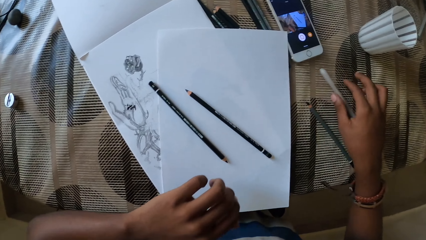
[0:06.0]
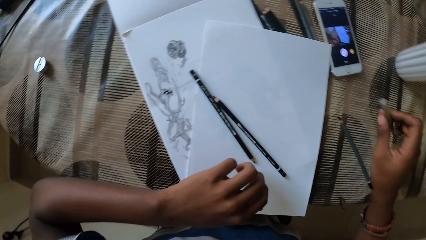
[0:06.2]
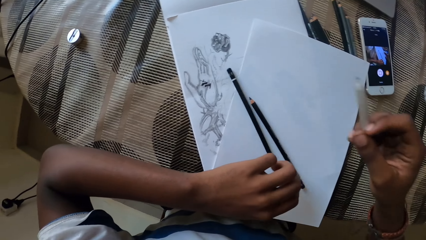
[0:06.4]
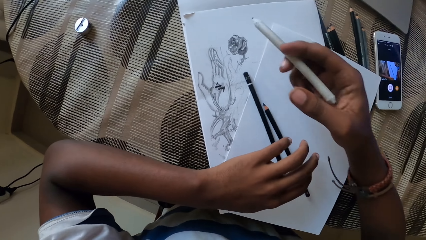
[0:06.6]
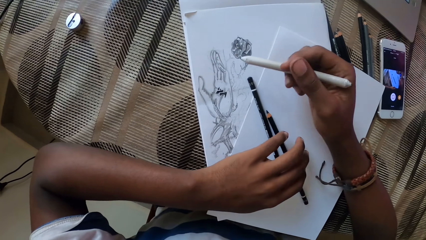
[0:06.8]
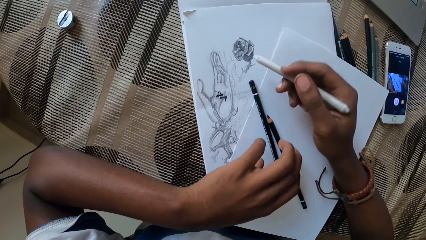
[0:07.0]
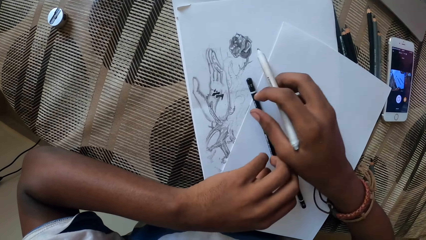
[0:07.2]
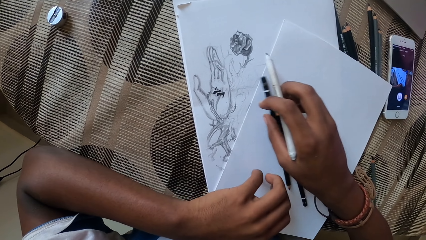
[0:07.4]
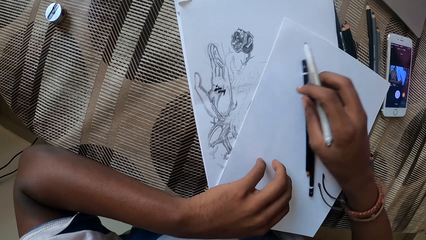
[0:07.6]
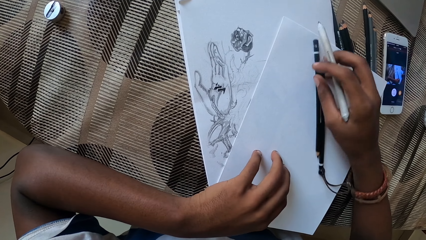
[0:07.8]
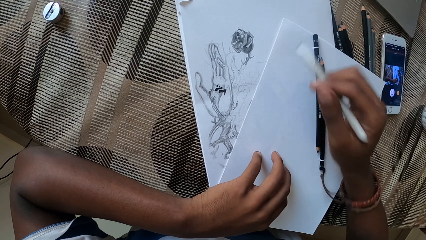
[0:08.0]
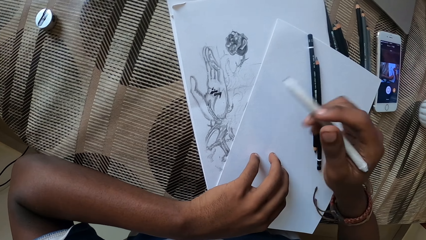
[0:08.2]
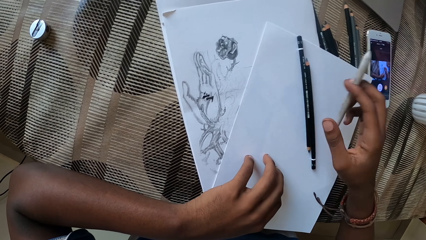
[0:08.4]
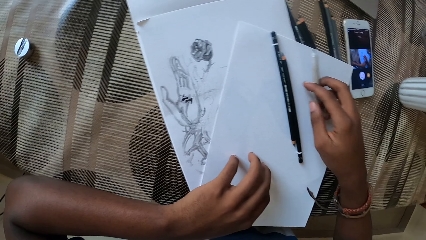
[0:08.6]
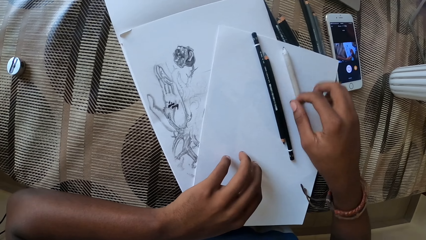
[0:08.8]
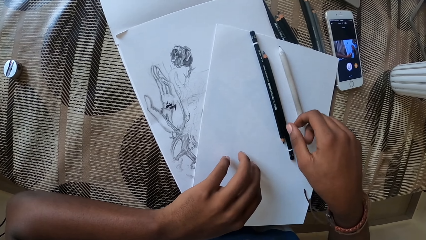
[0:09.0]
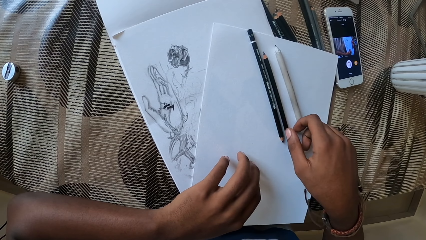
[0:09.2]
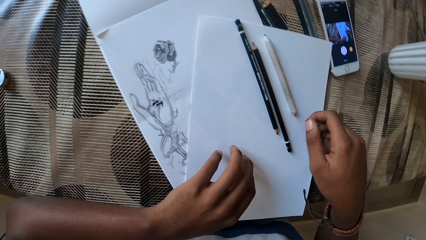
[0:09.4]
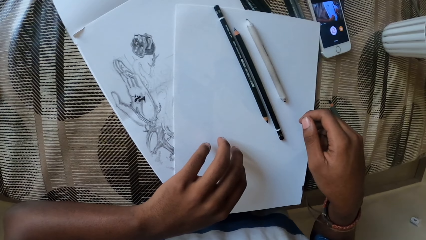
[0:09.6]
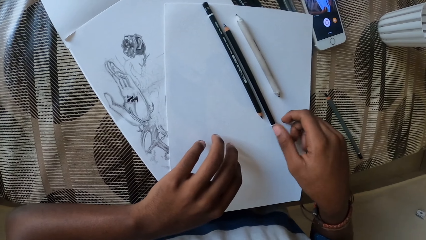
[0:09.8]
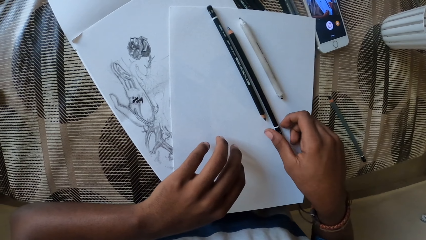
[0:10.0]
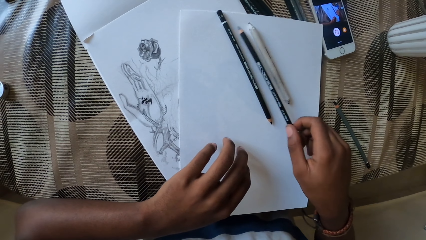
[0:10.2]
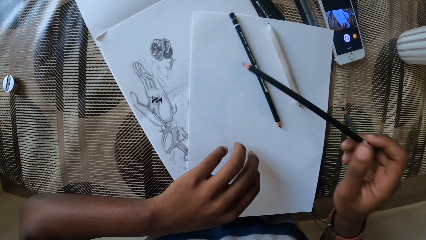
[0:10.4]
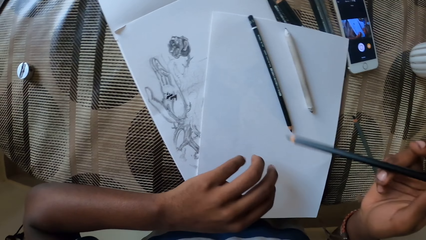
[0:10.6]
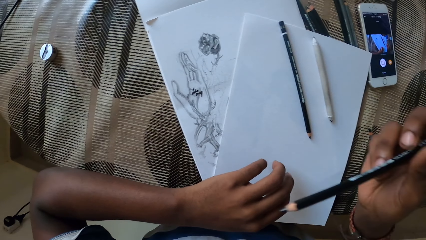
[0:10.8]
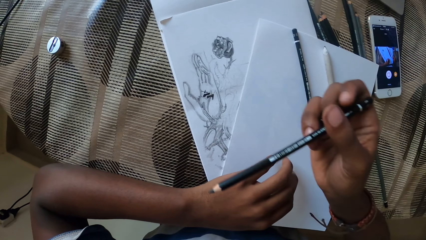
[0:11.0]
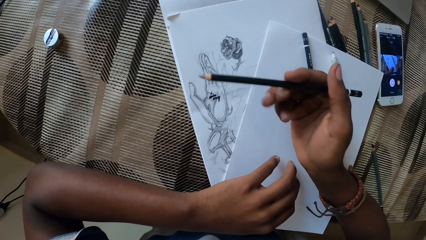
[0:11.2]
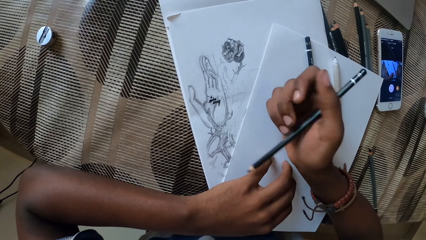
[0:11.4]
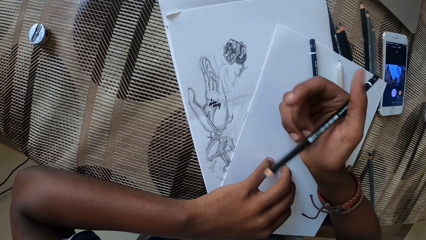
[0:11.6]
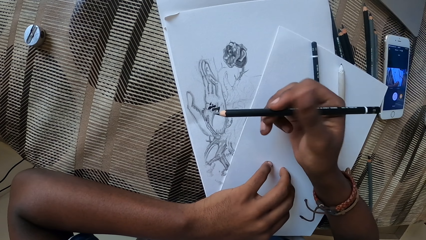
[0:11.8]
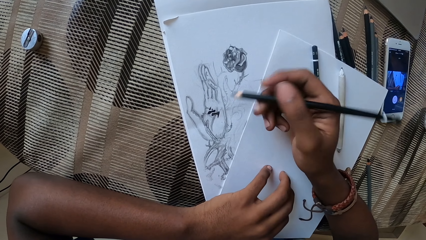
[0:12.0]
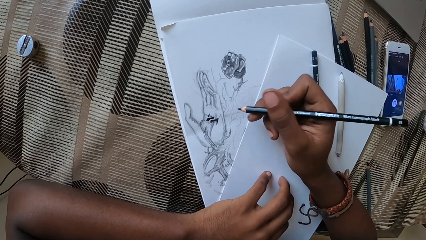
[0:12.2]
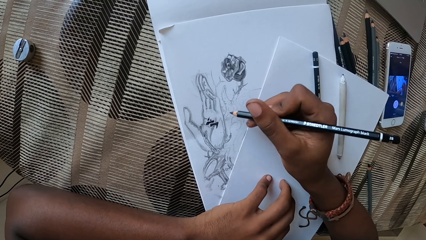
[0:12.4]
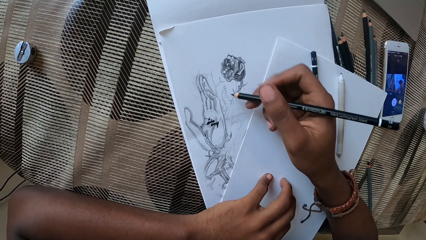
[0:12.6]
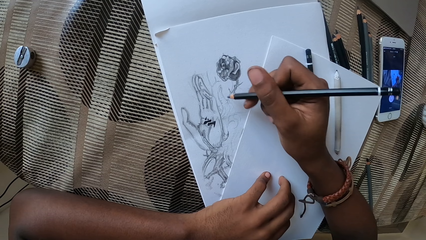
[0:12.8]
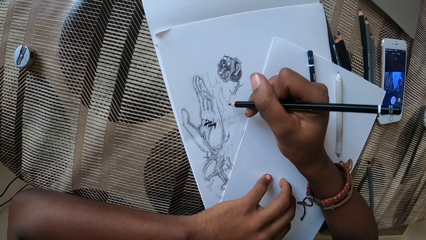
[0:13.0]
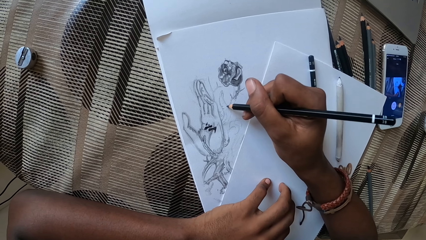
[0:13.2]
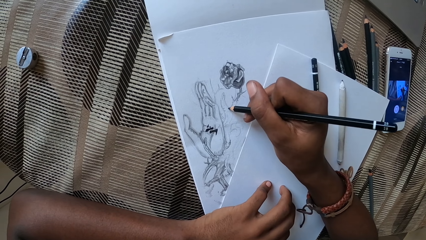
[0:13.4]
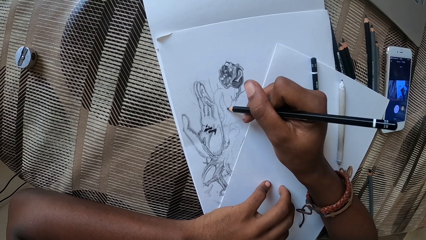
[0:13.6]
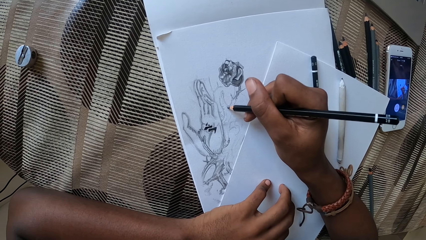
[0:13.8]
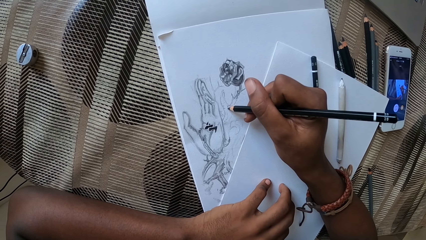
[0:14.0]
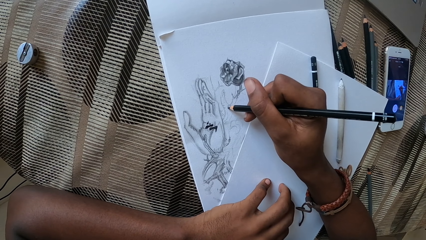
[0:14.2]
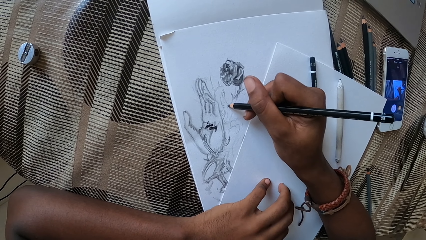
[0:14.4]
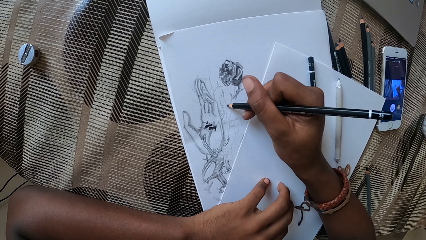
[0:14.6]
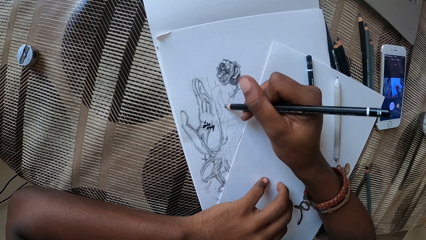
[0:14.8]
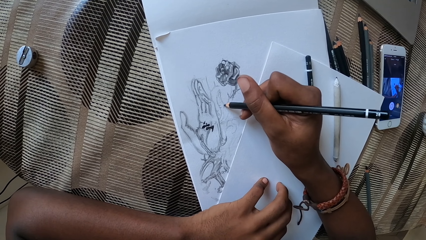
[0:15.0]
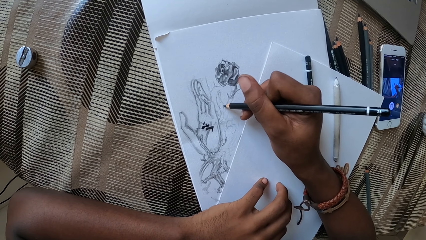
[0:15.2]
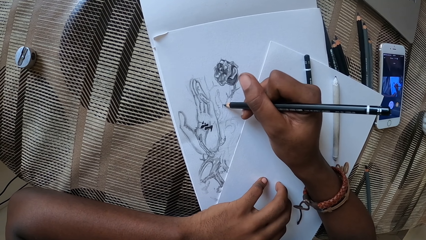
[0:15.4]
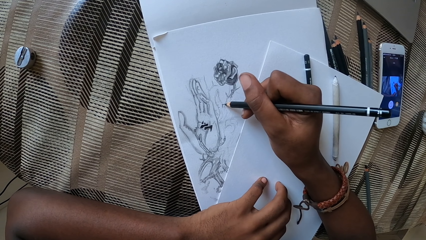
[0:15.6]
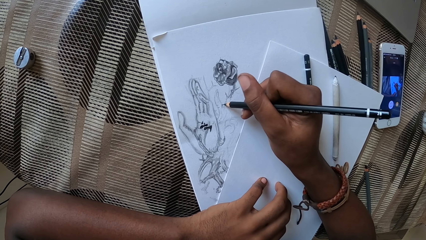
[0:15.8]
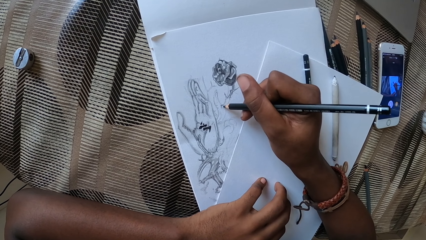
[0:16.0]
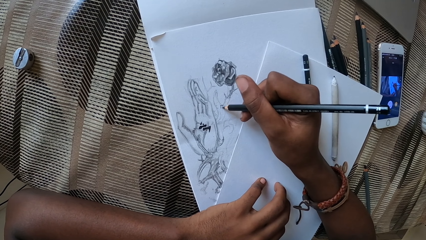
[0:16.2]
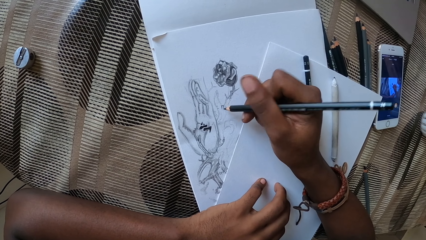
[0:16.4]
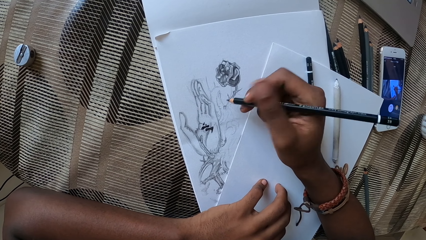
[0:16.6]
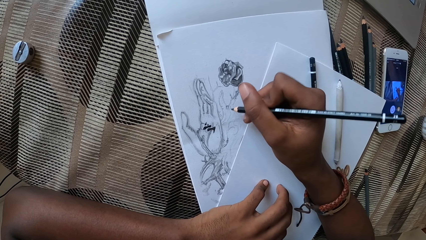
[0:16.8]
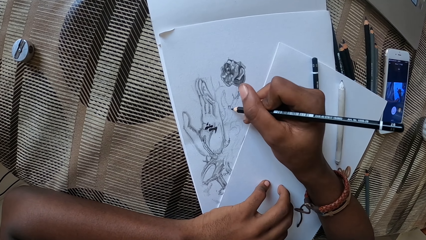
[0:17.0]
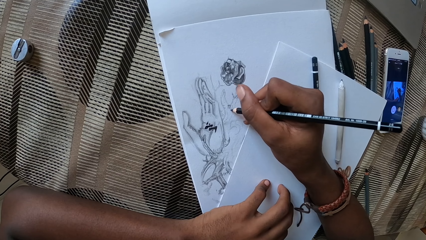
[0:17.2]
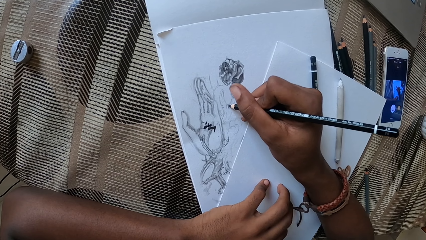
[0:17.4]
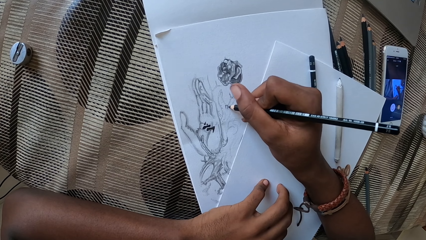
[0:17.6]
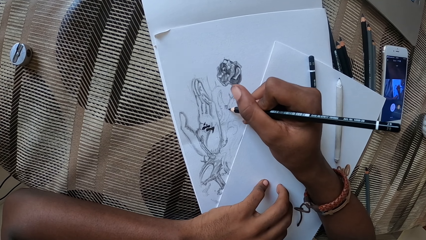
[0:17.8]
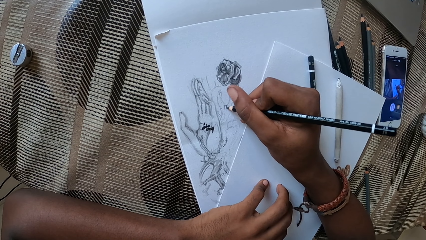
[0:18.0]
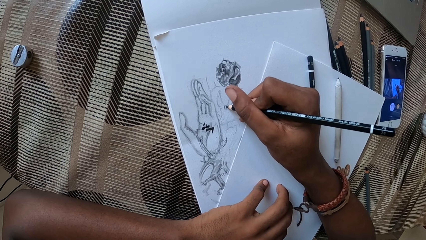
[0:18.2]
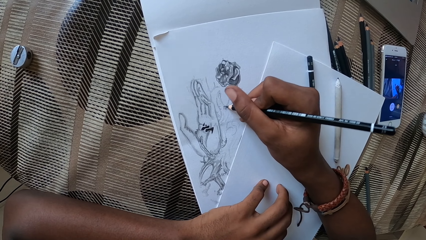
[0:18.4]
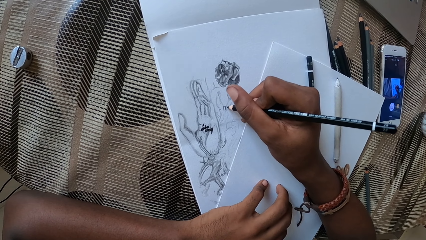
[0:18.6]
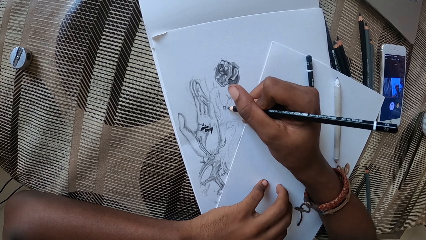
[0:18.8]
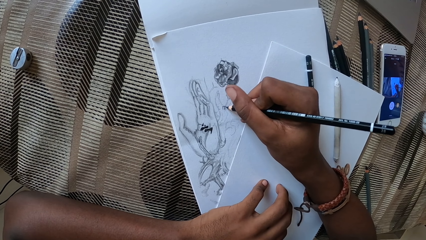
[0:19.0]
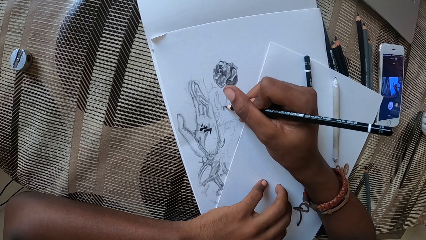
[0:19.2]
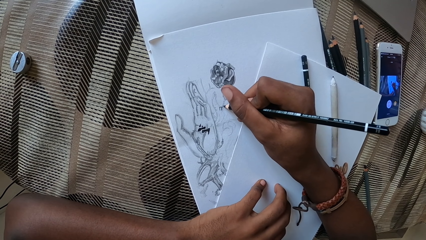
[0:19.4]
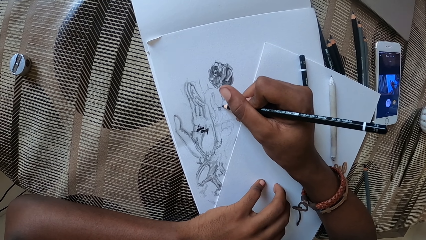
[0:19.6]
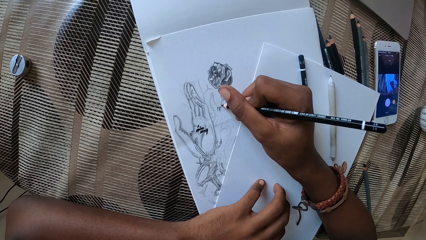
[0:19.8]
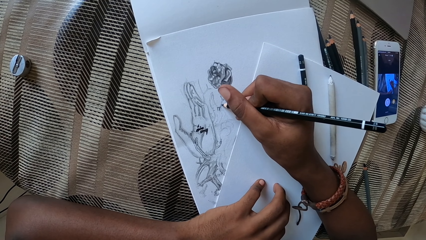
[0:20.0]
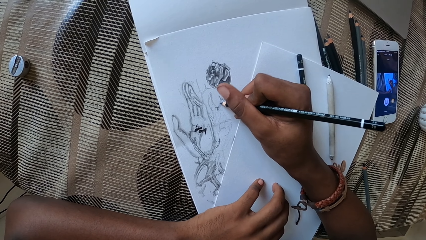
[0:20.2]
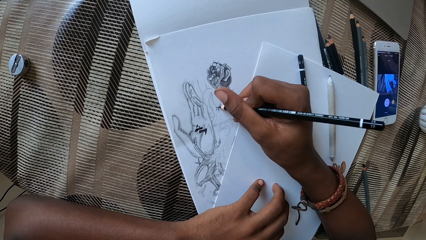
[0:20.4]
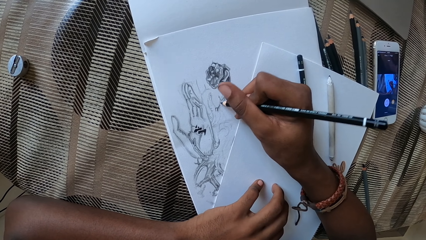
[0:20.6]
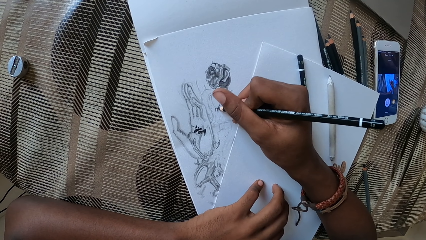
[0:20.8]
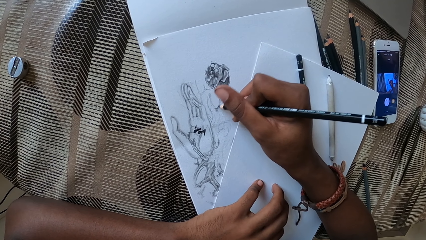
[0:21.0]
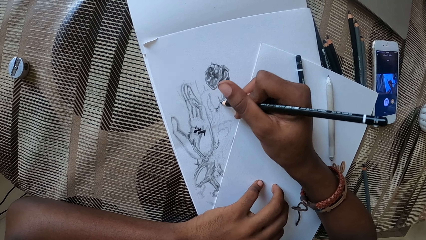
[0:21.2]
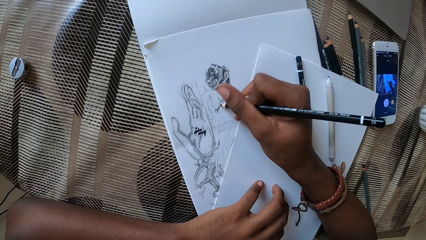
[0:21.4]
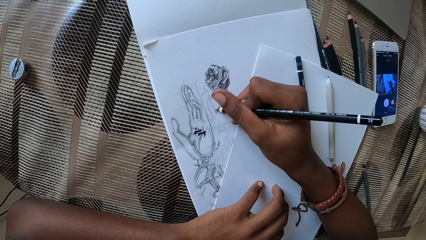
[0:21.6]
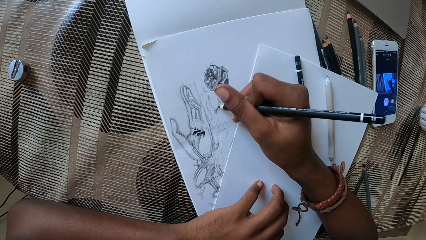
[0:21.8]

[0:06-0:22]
The camera wearer places the pencil down. They pick up the pencil. They move the pencils. They place the pencil down. They pick up the pencil. They draw on the paper.
